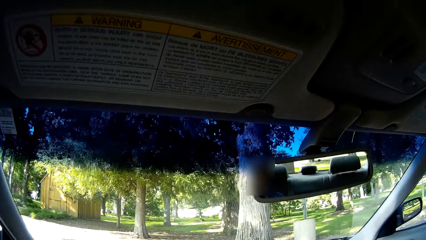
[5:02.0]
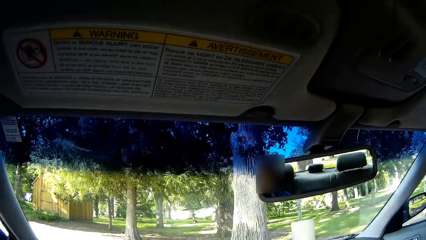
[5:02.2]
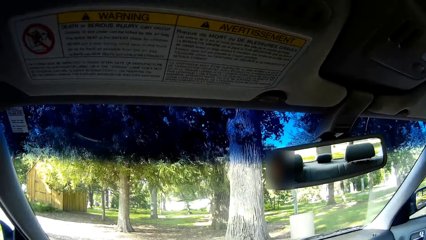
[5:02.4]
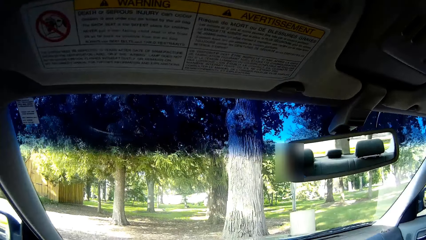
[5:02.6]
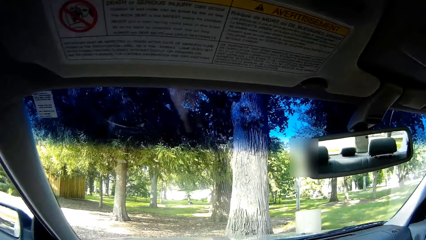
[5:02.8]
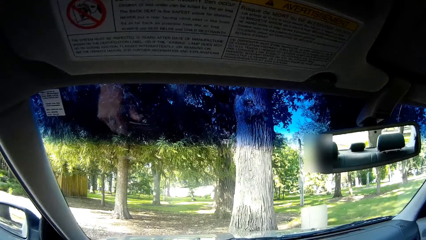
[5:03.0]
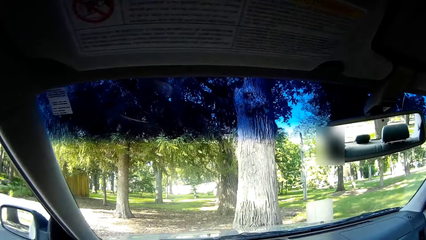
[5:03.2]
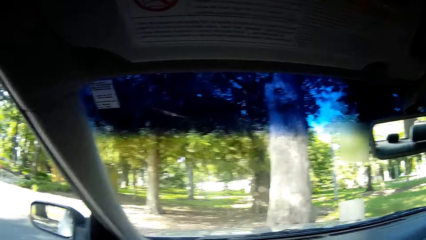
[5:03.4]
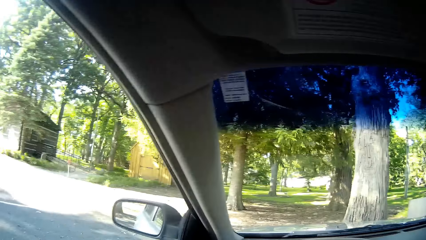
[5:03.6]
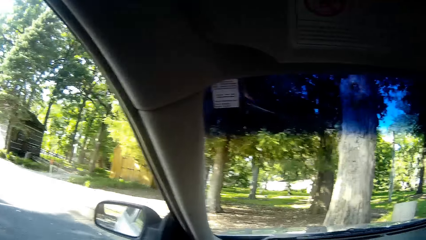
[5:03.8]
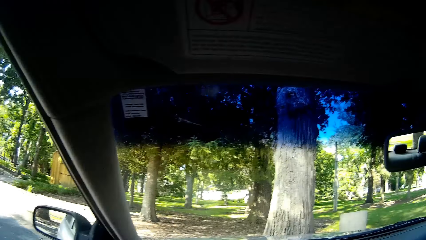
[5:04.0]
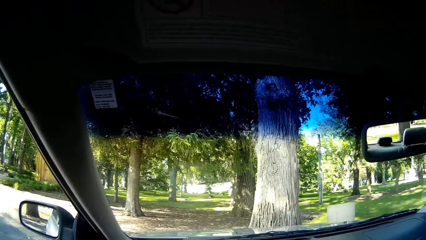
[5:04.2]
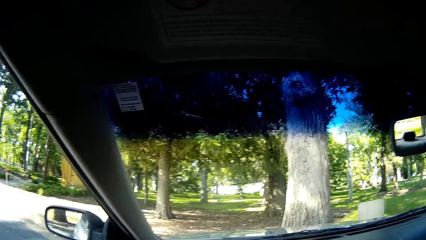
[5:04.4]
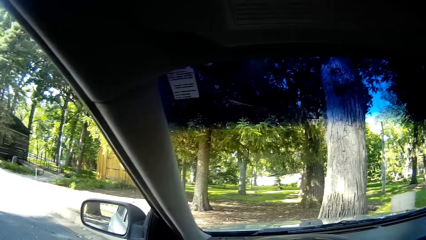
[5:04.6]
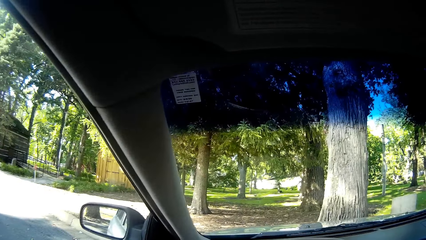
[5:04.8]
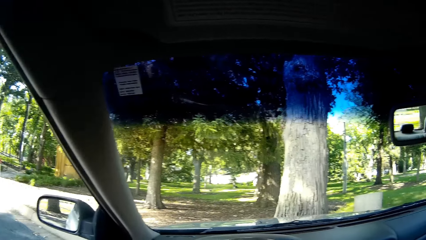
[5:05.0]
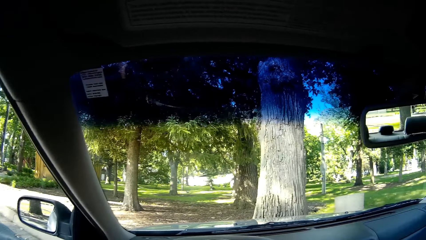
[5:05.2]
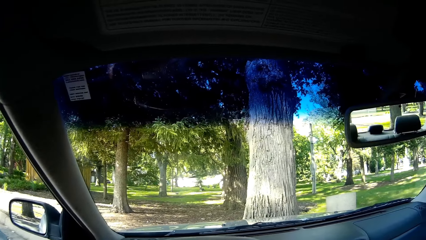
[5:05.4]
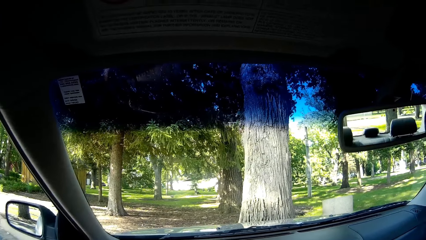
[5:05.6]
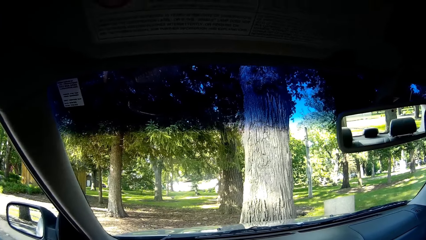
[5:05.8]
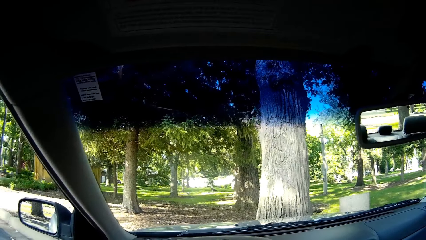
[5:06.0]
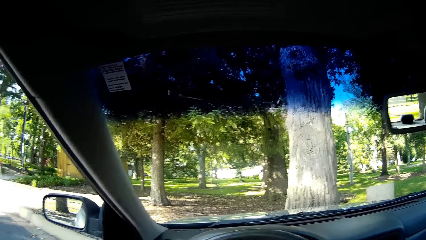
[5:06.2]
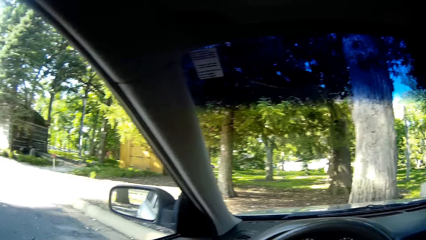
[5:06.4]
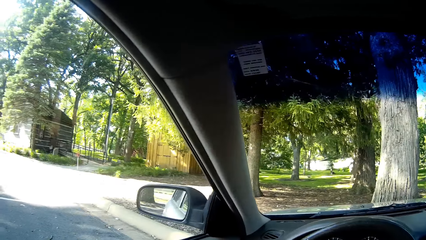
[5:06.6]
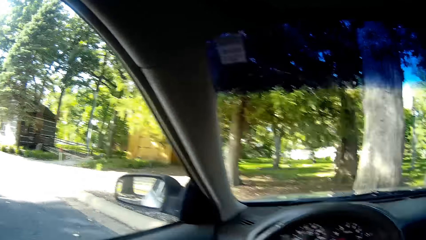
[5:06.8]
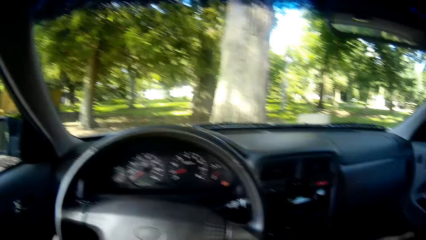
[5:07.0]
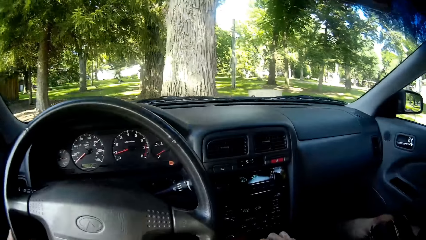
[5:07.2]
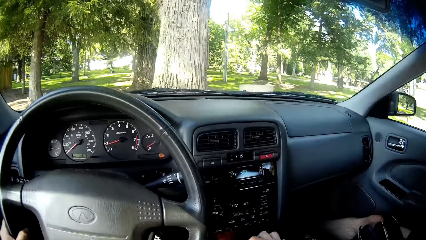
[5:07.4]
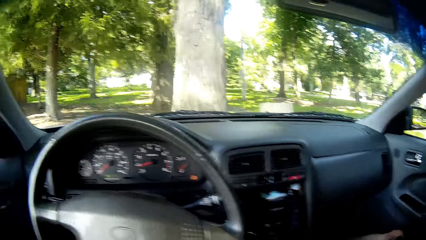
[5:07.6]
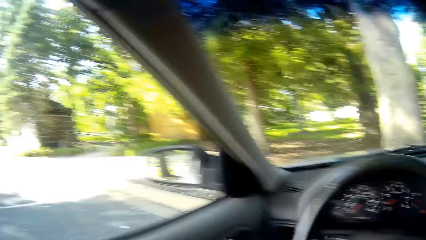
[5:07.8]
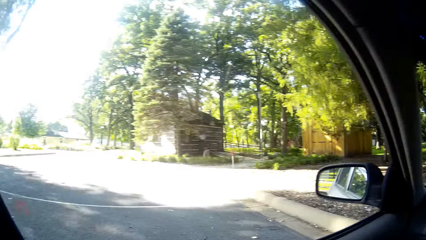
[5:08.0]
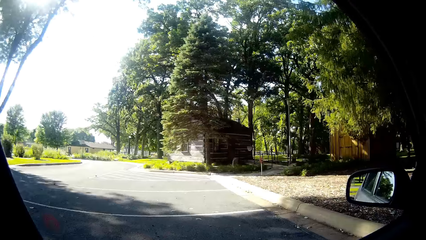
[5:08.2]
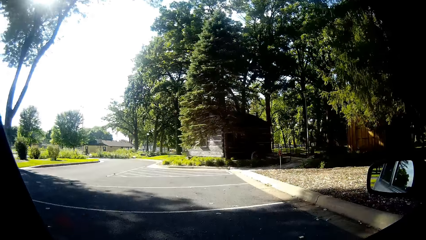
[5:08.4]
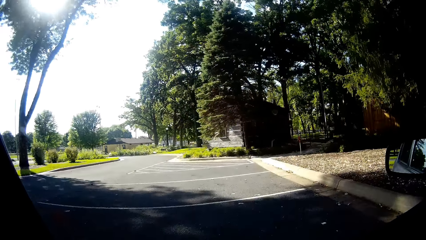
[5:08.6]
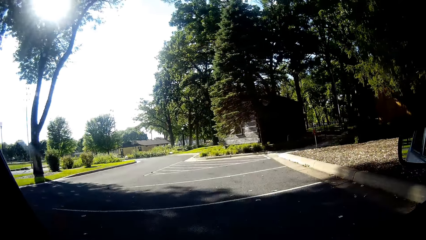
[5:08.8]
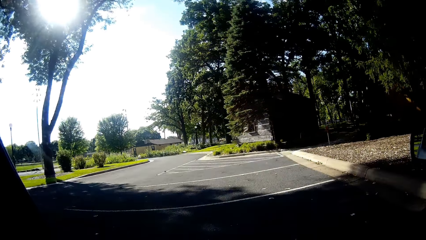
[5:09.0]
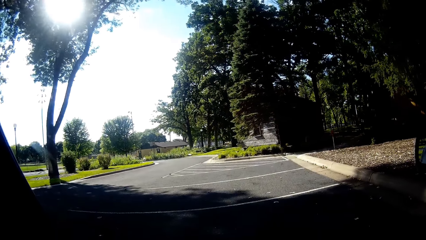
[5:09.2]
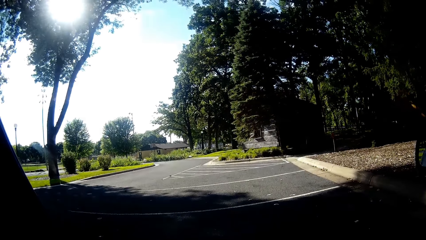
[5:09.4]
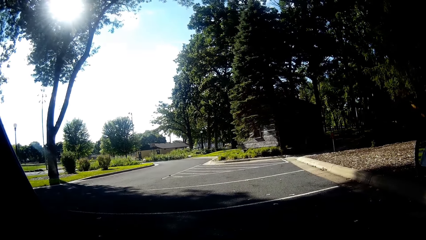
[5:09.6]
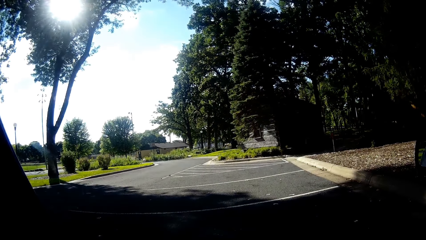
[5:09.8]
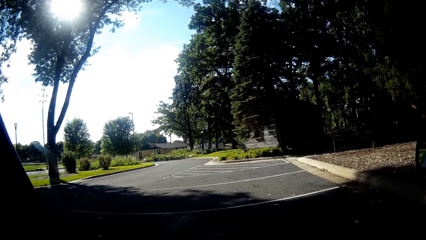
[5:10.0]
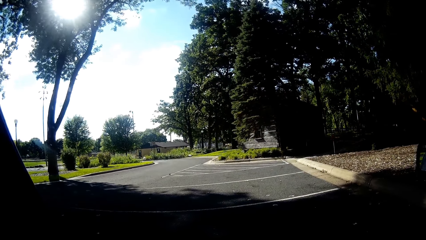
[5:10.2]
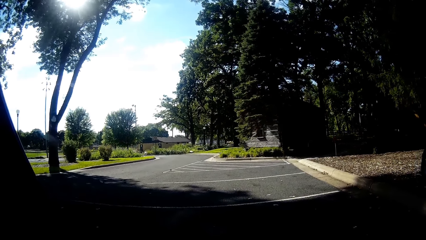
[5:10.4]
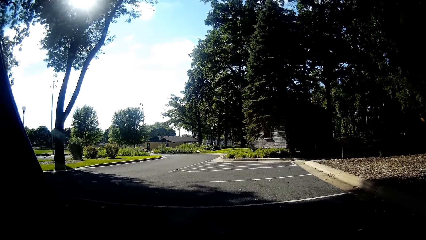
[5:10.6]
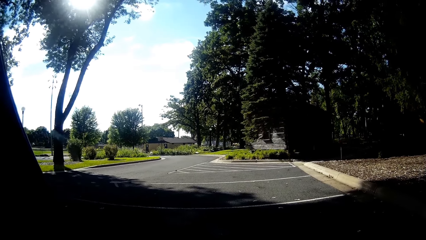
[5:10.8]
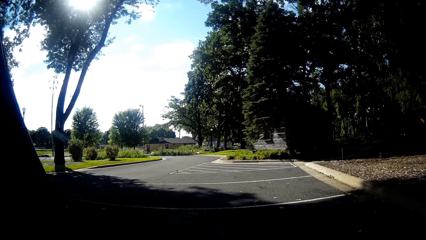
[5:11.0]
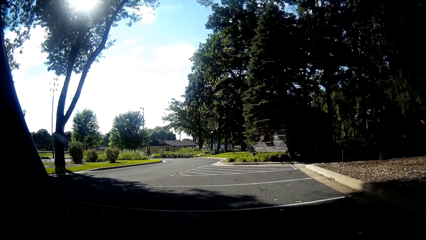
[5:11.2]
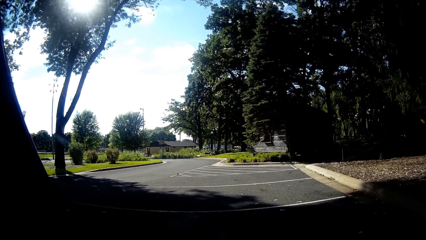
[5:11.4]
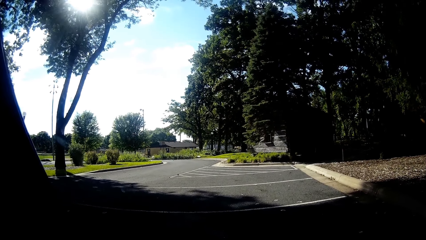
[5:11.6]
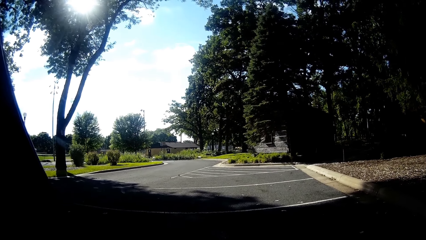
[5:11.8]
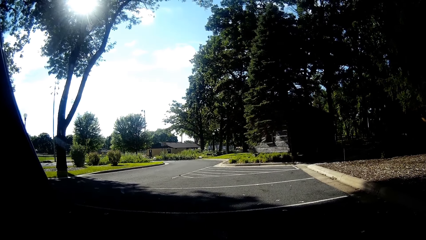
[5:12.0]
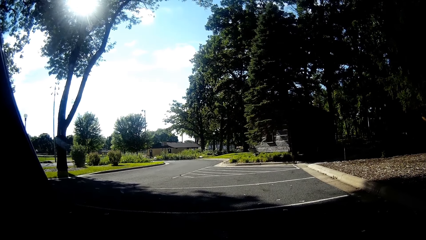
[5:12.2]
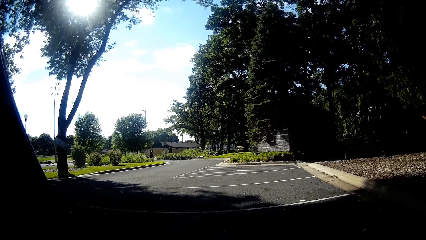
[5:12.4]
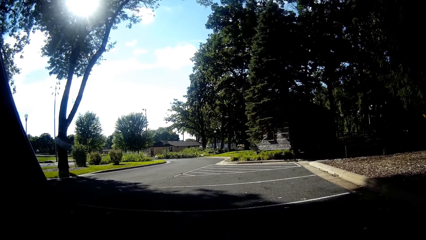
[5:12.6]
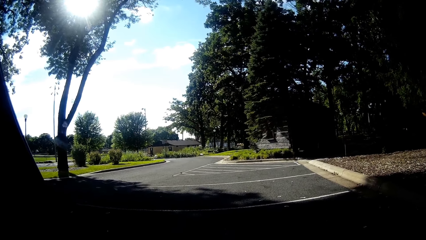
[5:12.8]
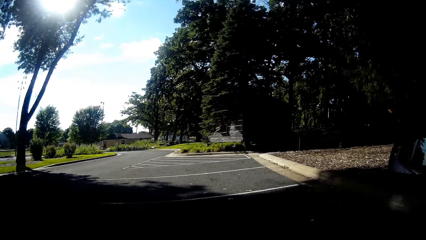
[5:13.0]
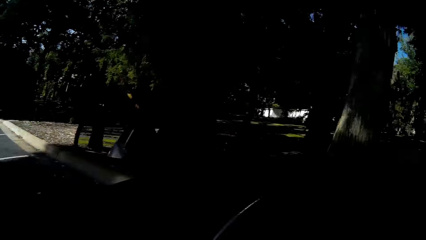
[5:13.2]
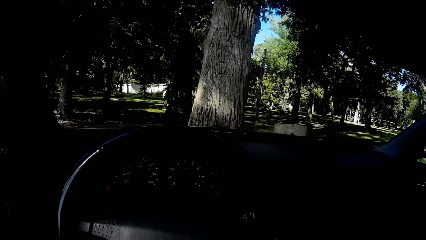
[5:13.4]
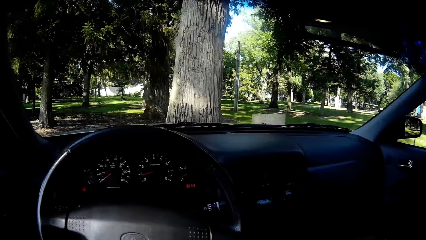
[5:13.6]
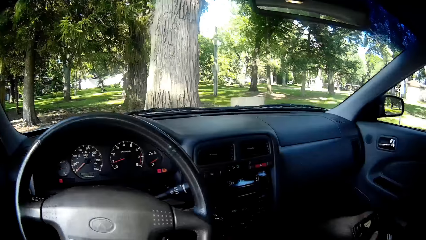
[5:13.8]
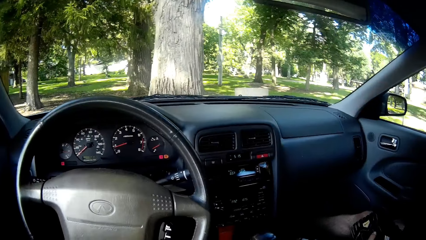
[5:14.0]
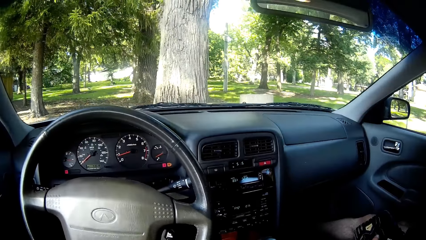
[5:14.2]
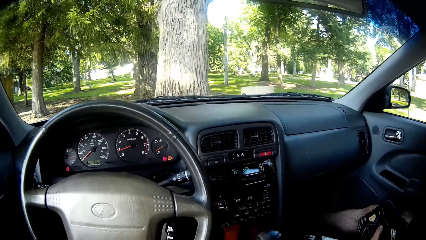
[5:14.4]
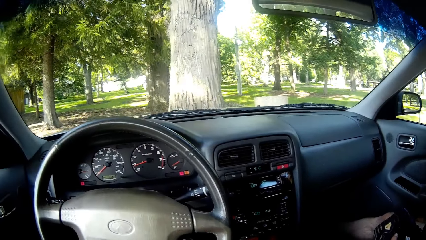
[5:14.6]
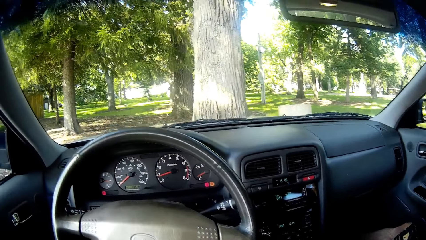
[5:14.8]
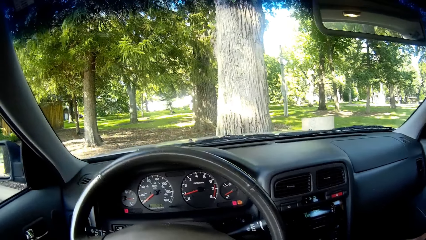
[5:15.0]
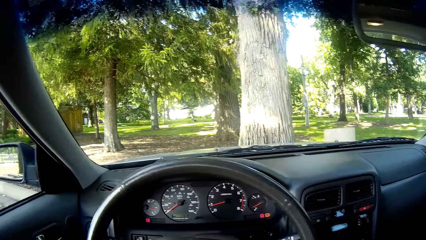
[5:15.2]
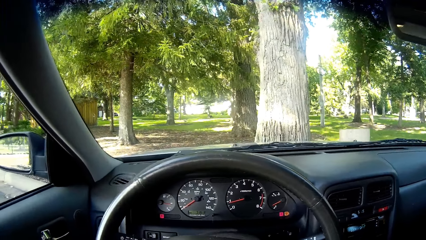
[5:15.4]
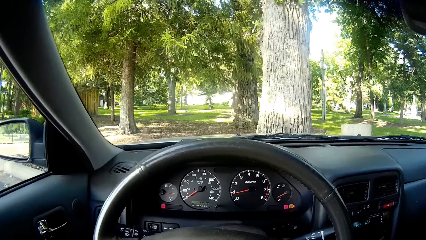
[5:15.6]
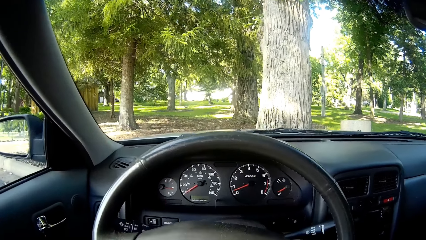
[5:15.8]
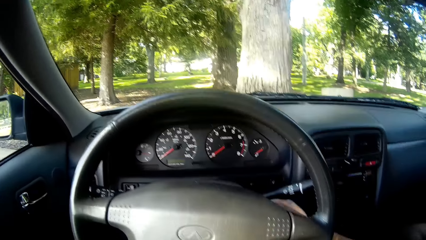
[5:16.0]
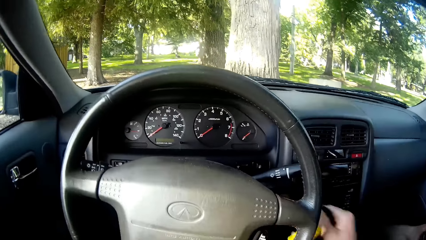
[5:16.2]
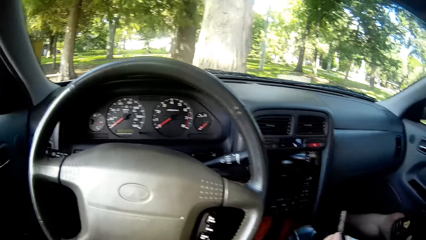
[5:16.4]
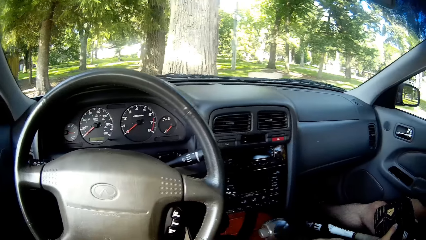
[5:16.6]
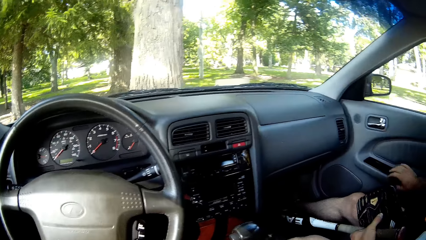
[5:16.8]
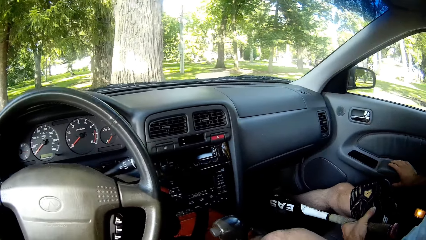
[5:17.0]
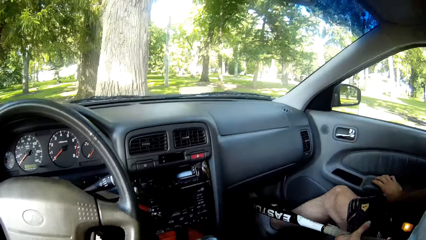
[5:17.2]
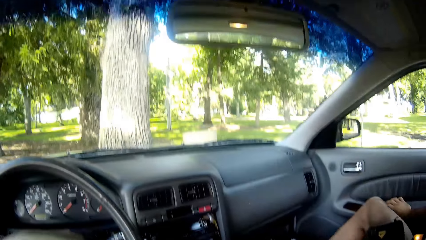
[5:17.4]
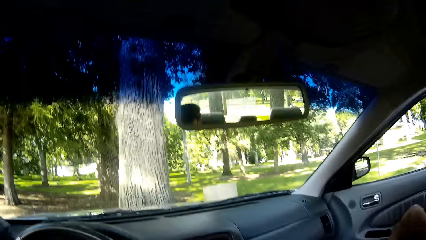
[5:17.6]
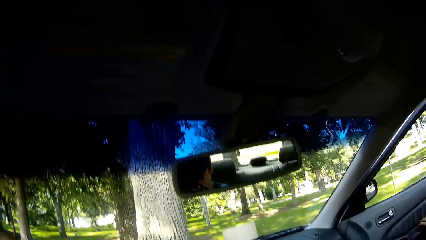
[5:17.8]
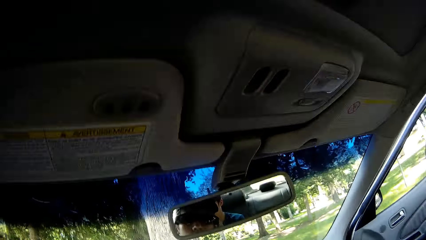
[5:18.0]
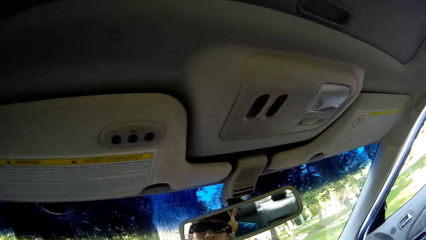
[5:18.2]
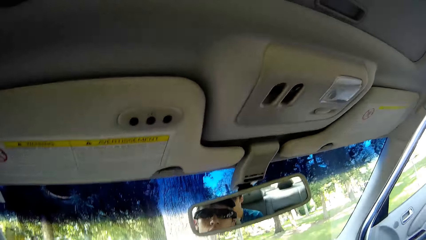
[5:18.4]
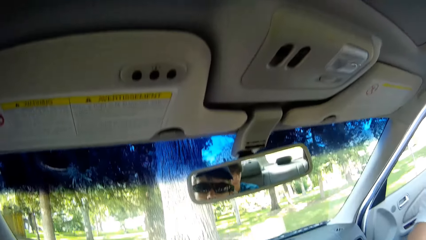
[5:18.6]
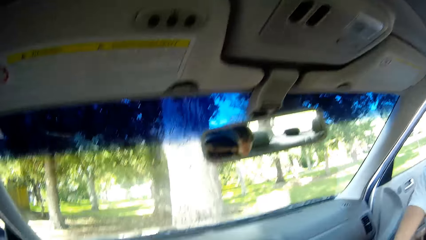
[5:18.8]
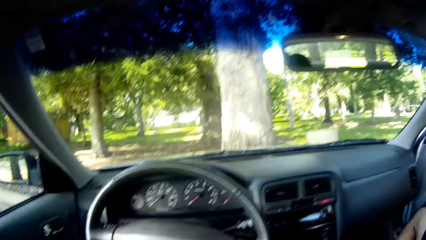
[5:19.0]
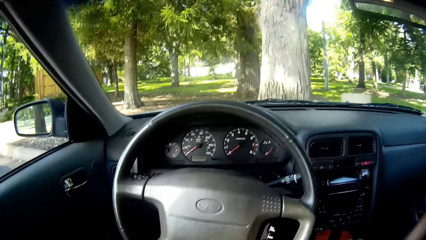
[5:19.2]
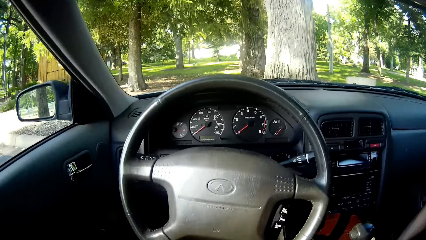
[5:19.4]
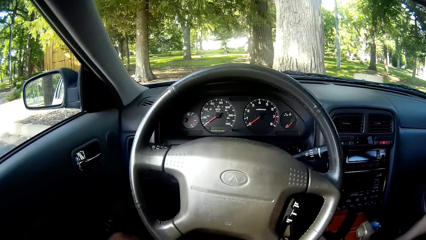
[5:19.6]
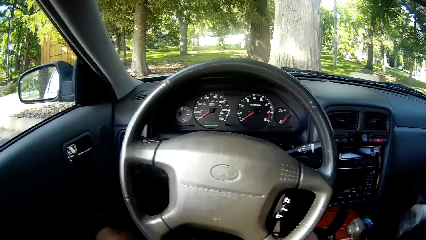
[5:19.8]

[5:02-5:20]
The camera wearer parks the car close to a tree. They stop the car. The man comes down from the car. The camera wearer opens the car door.
